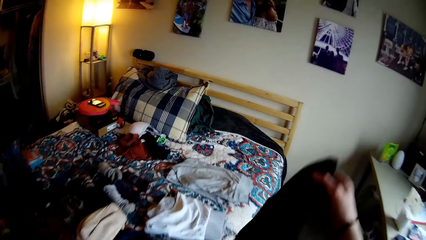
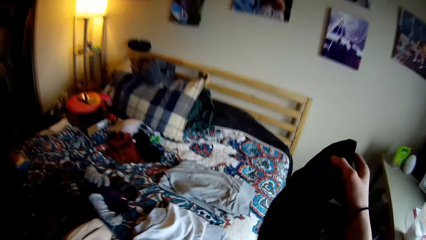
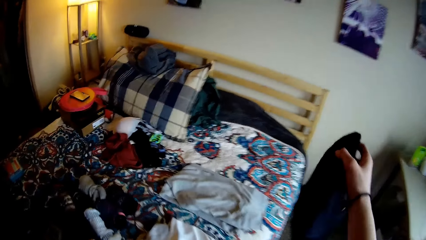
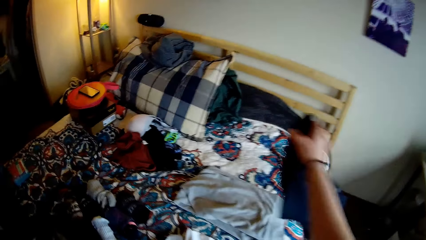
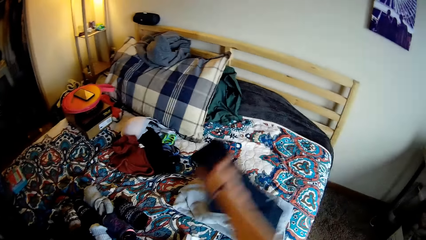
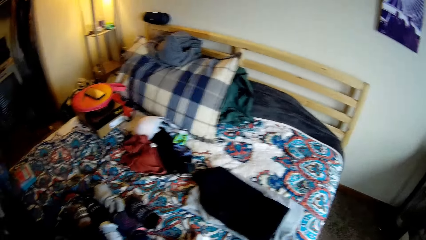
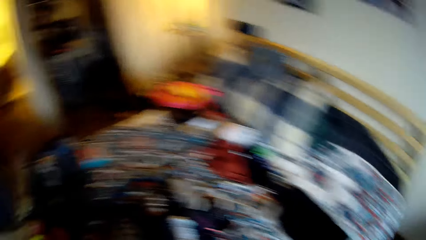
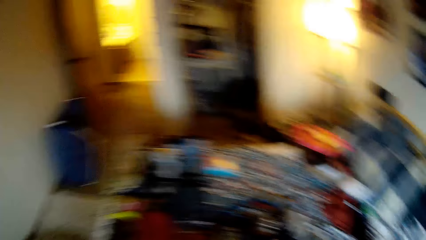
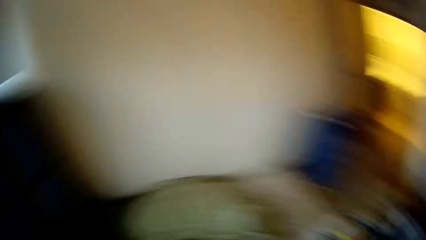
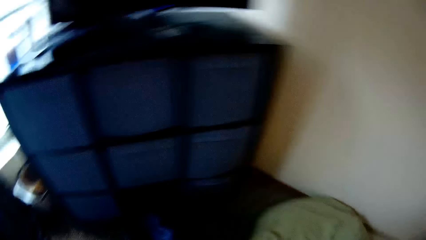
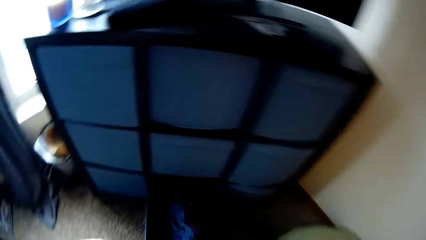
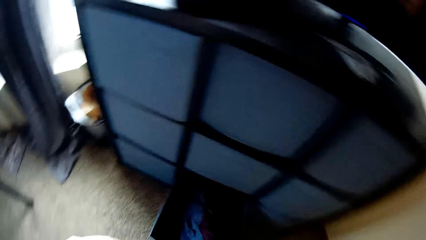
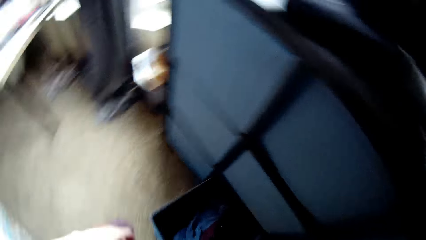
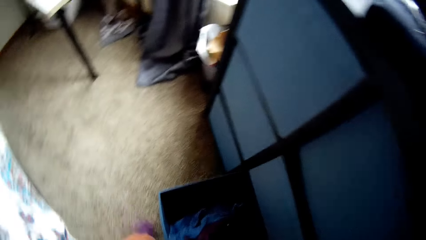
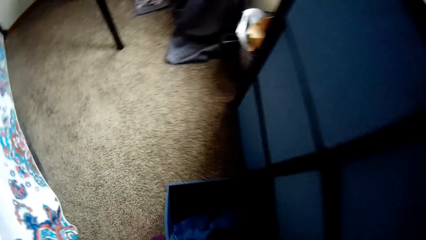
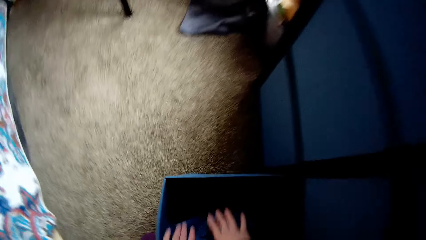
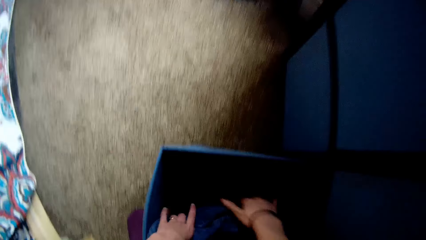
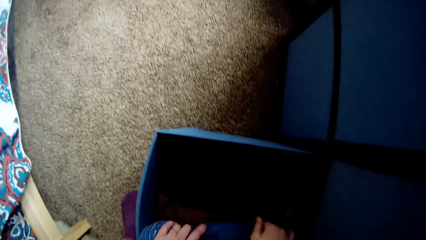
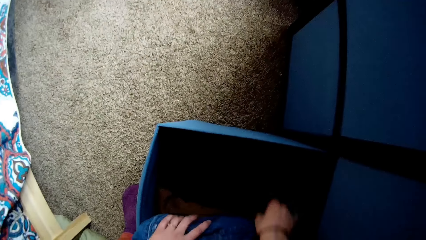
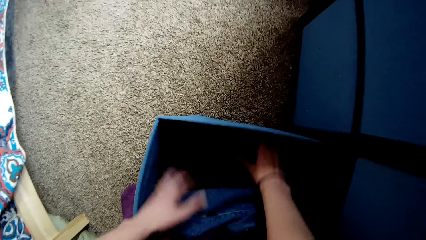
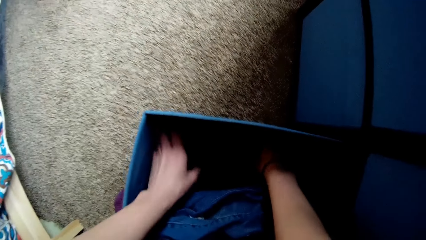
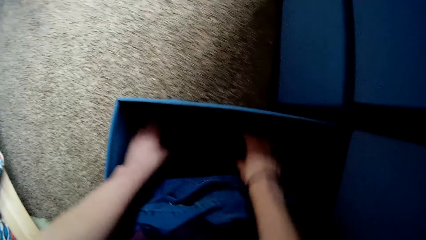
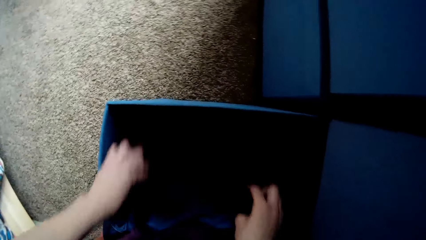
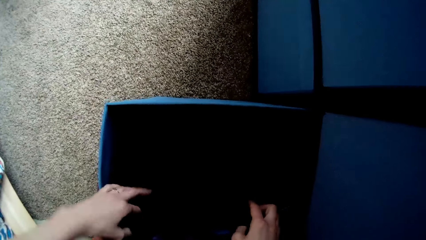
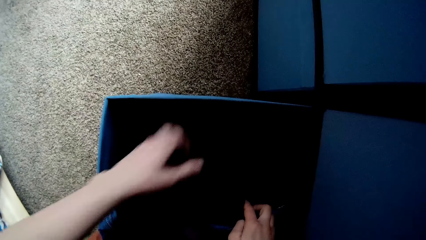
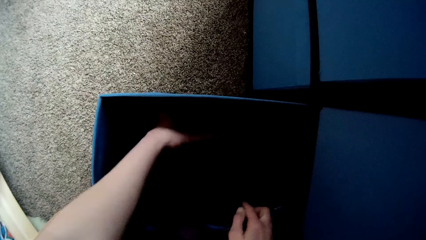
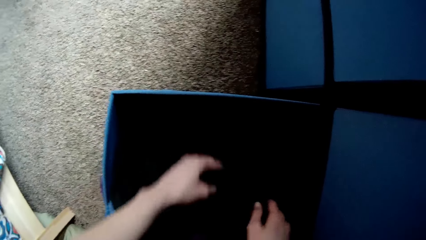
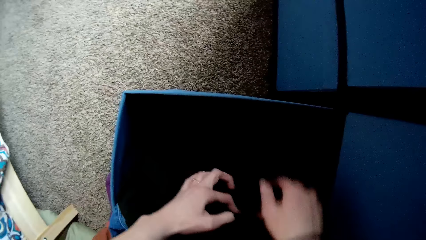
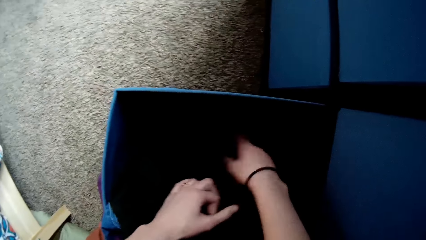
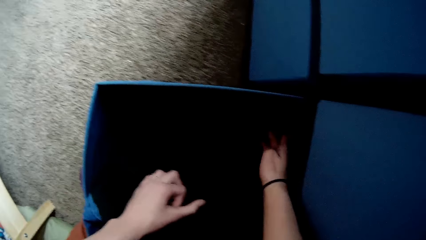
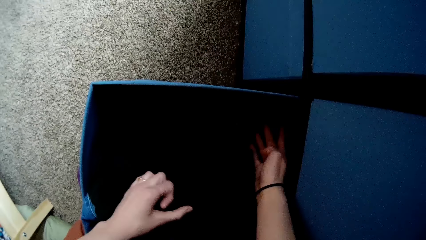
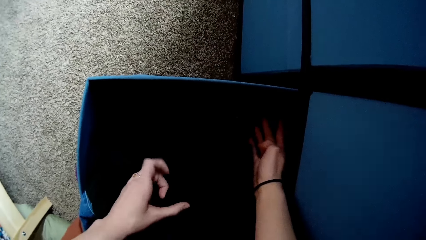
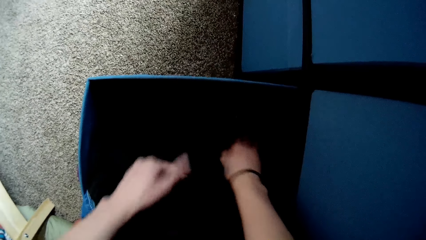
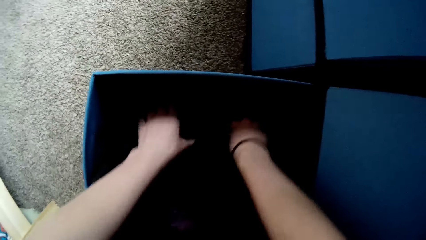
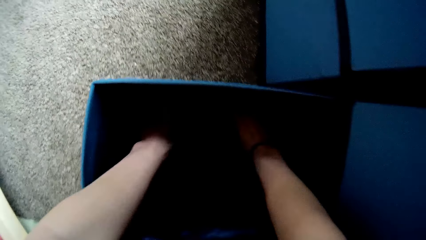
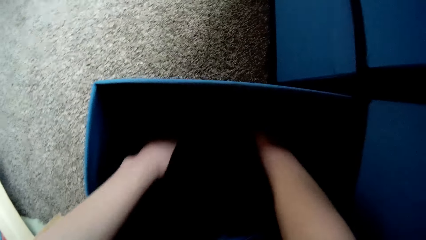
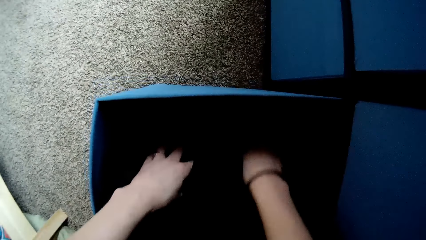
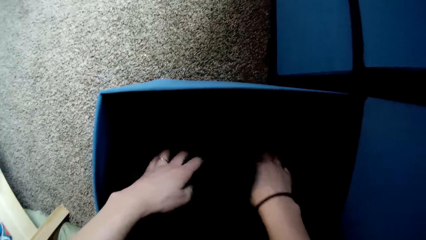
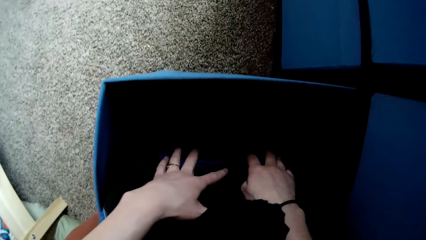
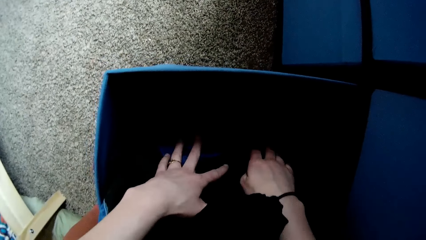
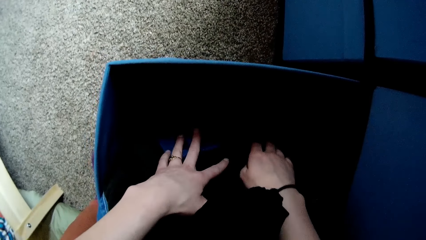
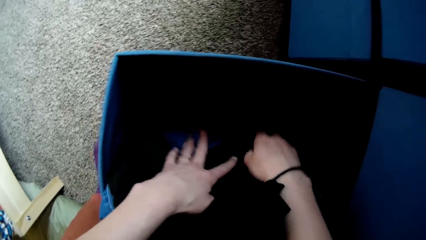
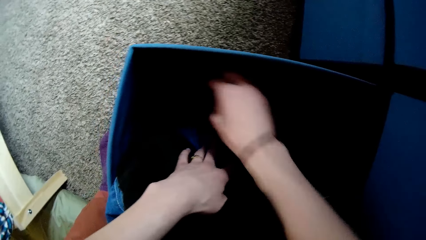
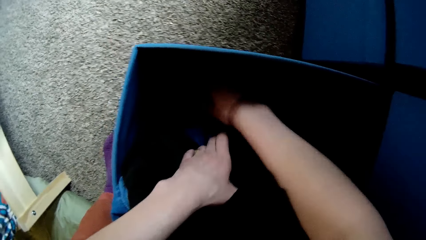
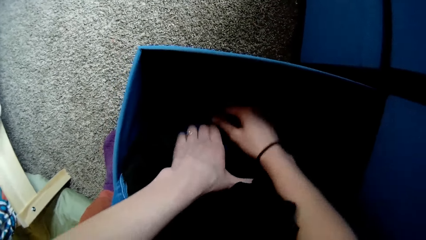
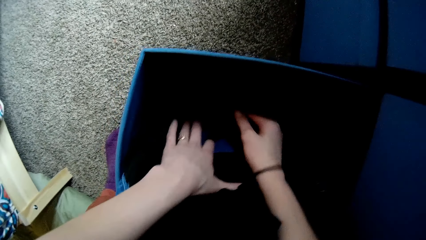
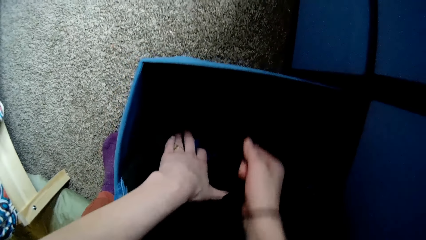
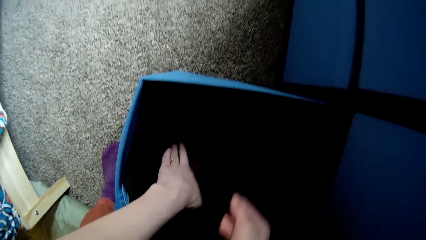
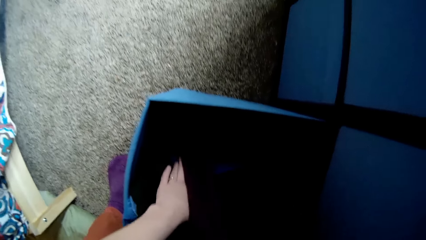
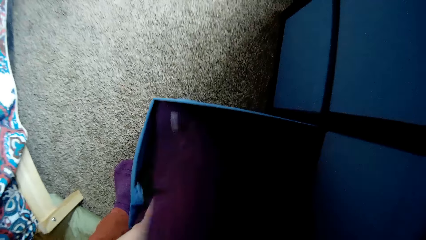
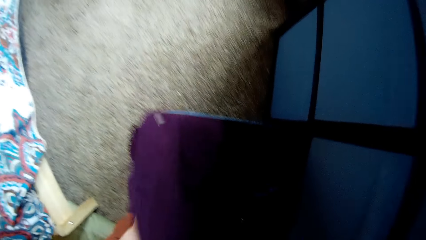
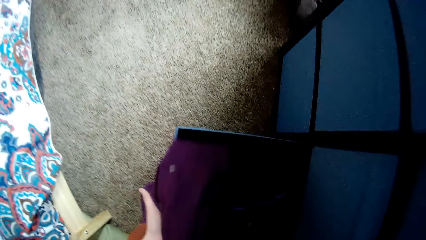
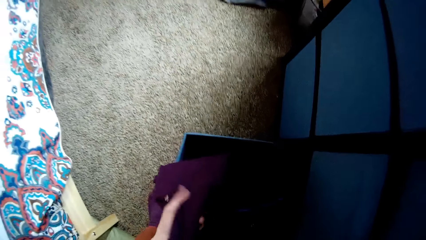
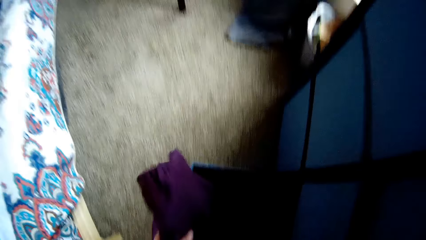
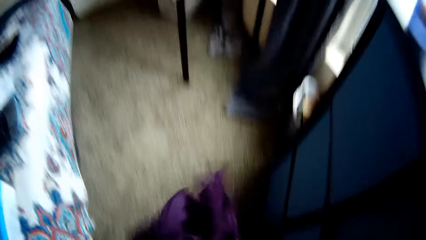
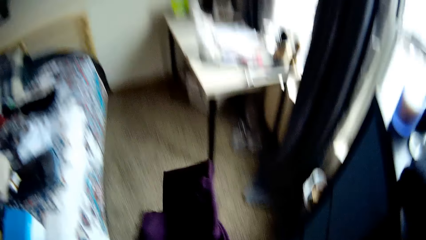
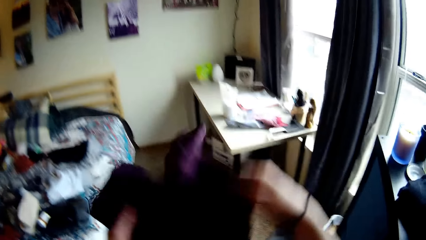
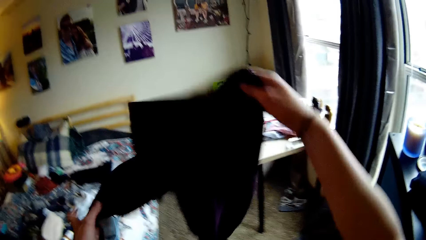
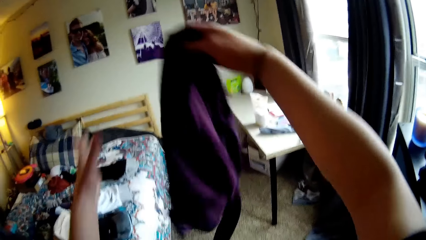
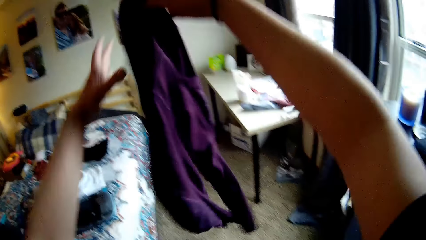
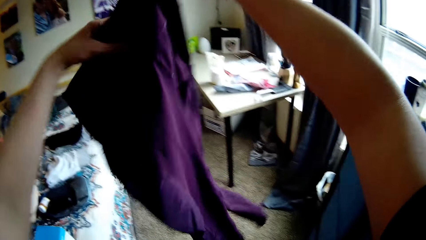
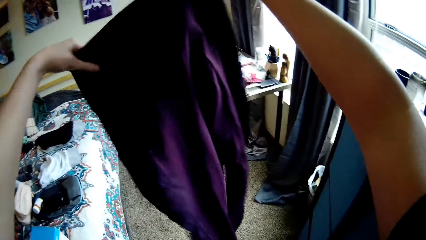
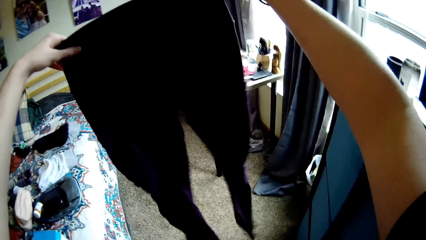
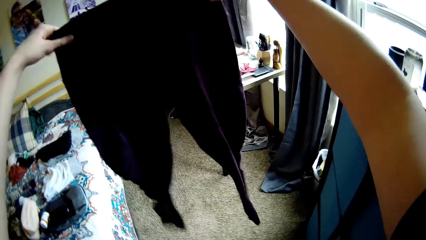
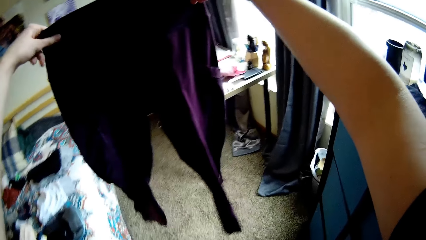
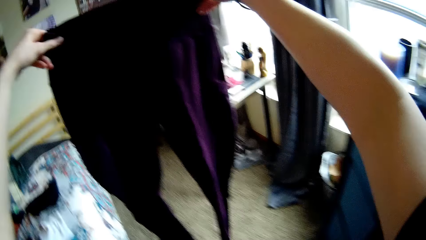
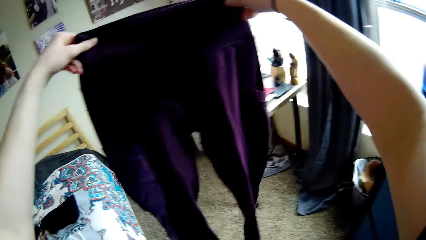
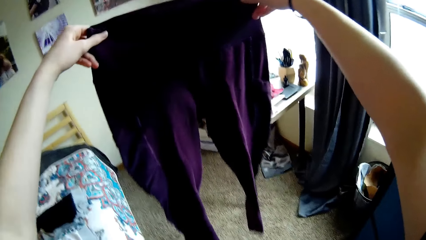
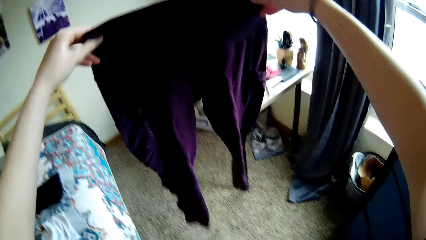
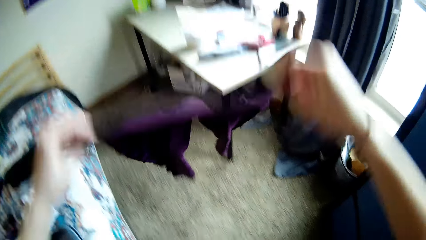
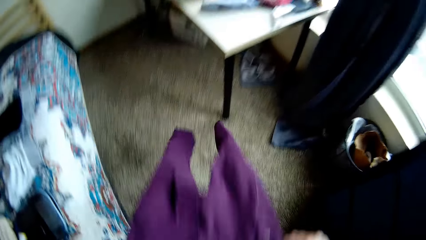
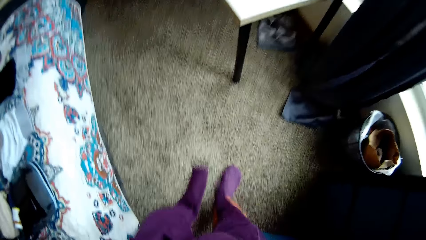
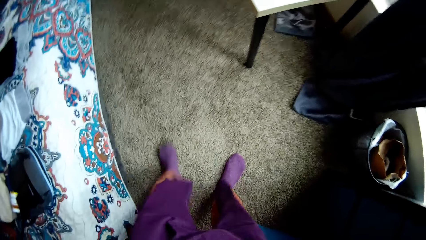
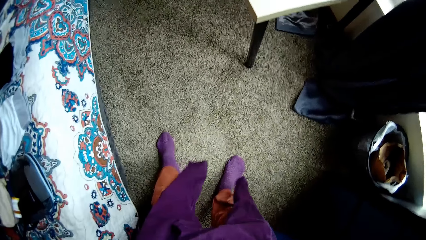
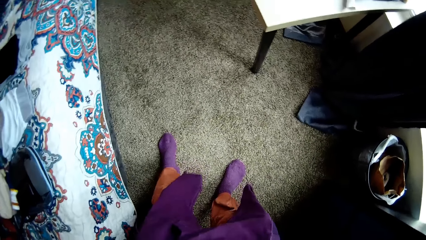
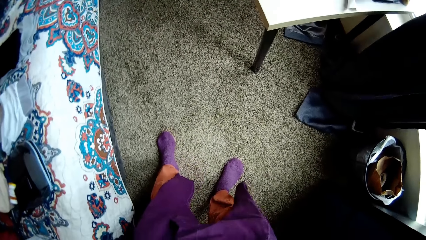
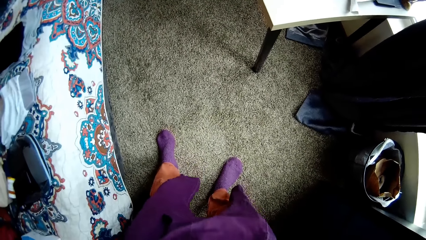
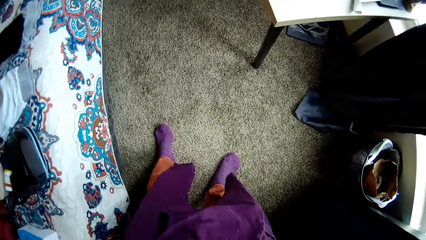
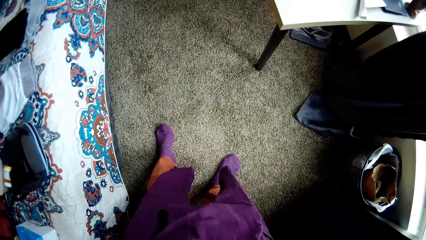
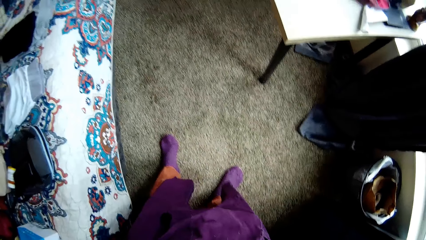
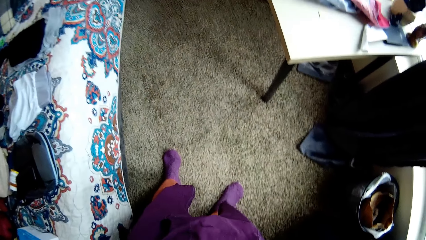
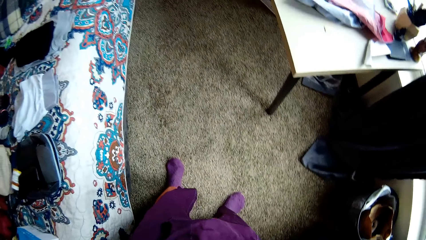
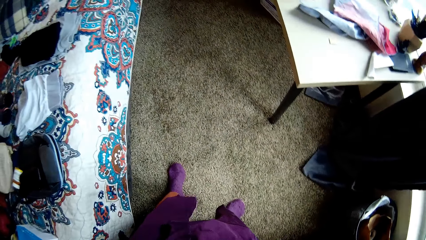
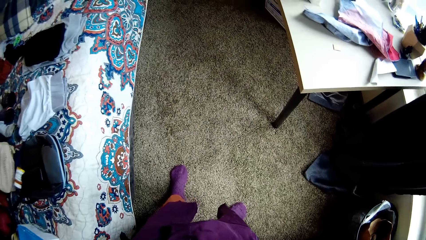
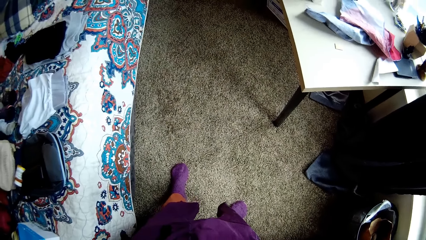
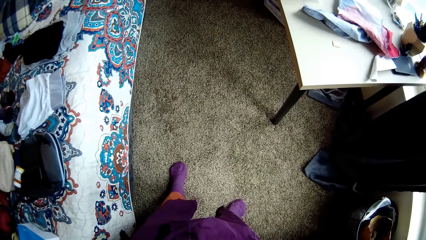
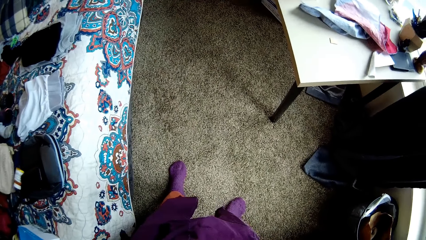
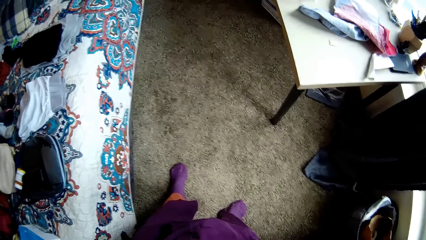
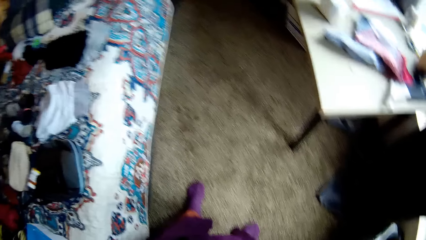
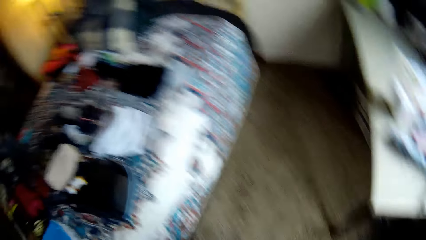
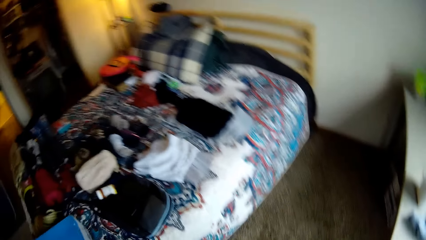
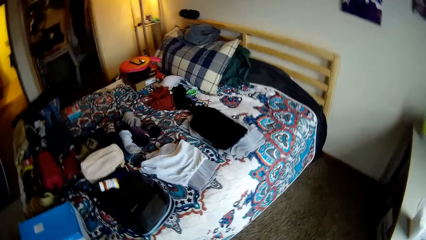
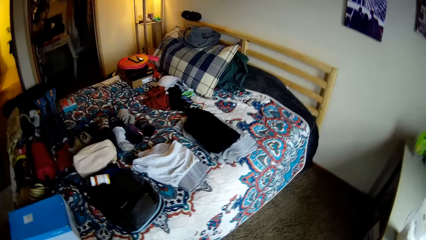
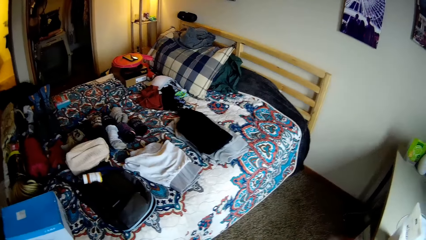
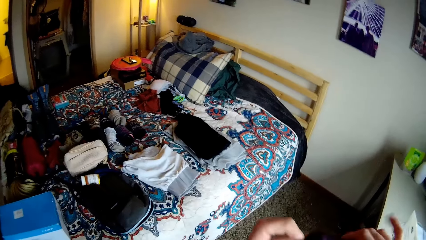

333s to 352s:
The camera wearer walks to the bed. She drops the cloth on the bed. She turns around the room. She adjusts the cloth in the drawer. She touches her clothes. She removes another cloth from the drawer. She raises the trousers up. She drops the trousers down. She moves her legs.
